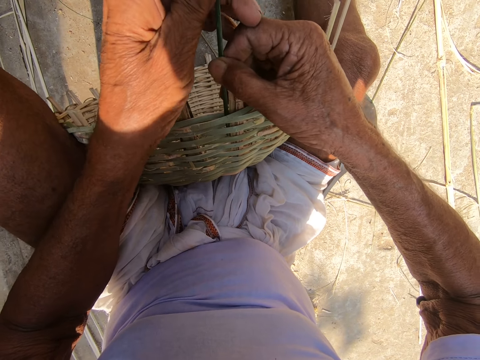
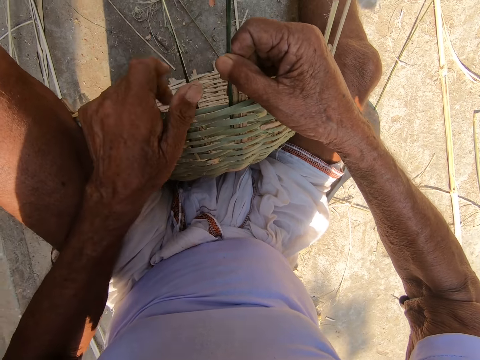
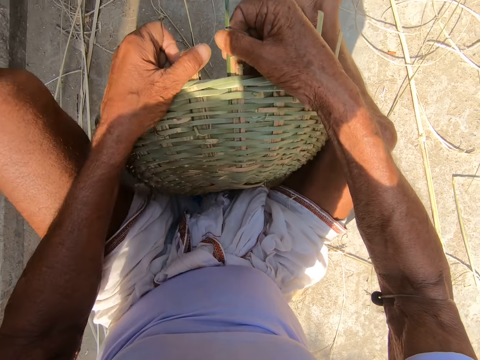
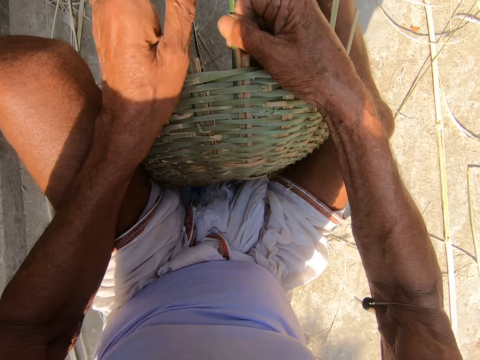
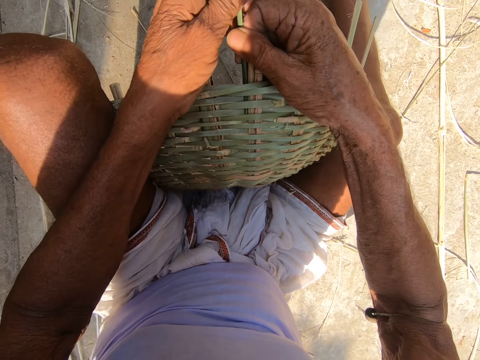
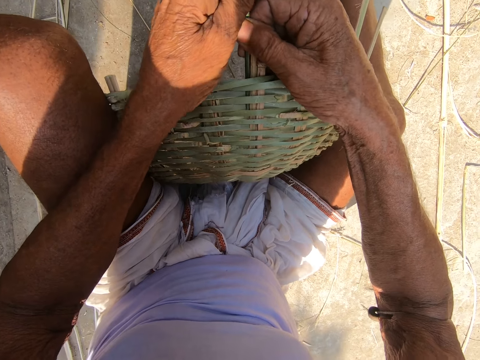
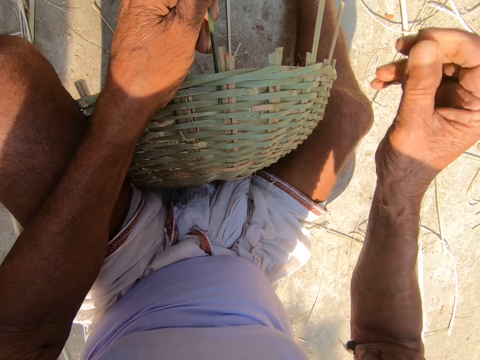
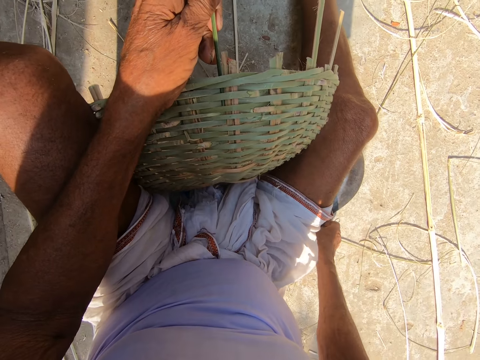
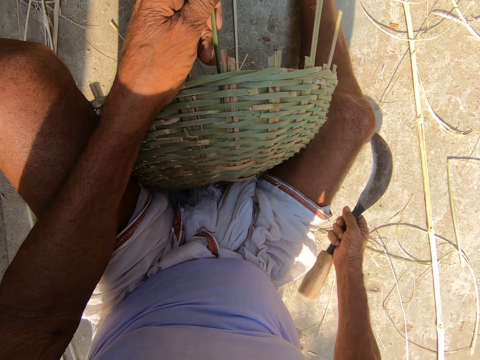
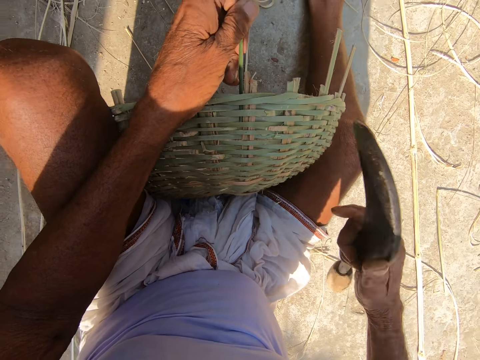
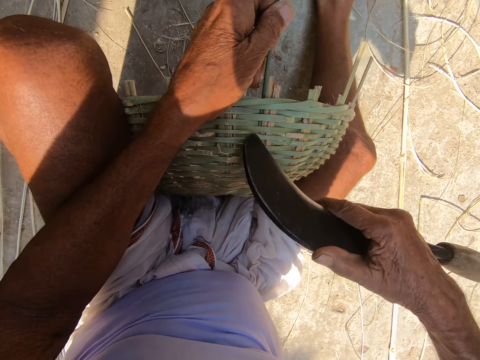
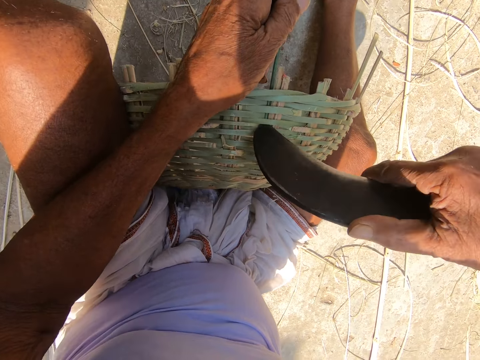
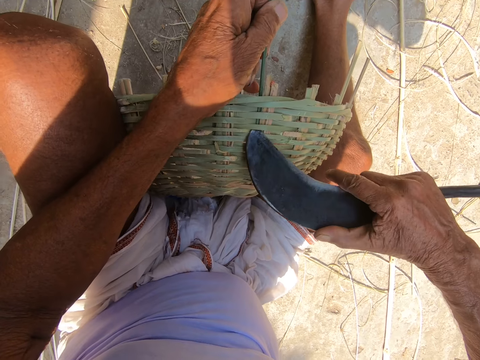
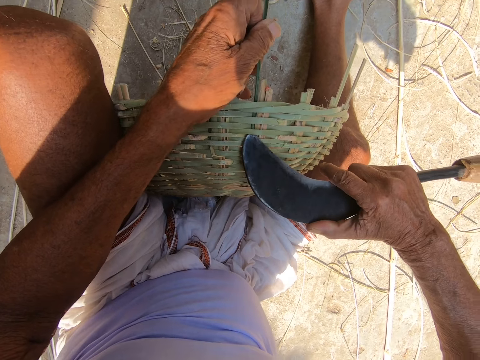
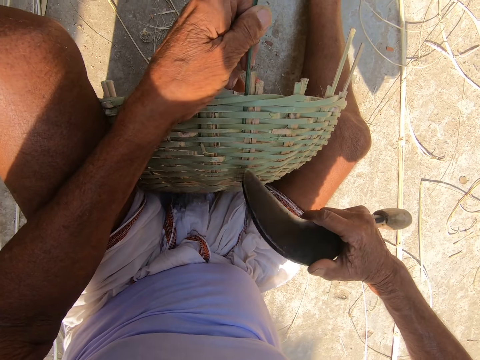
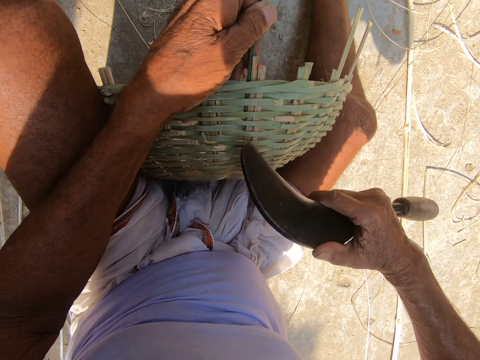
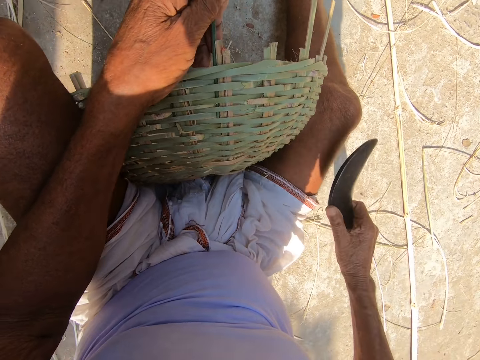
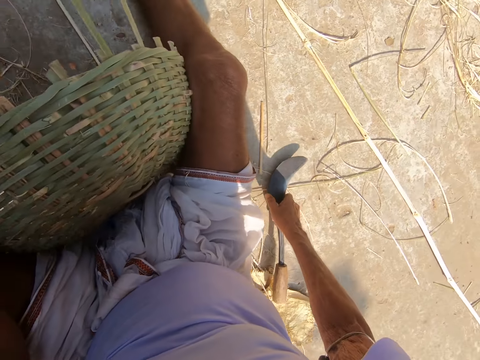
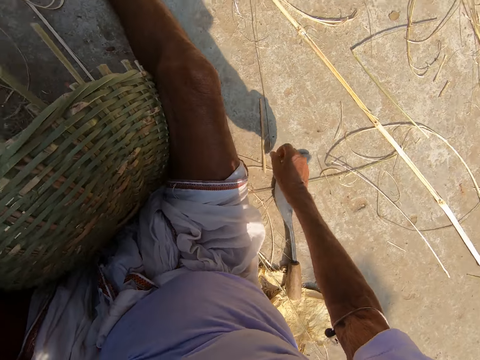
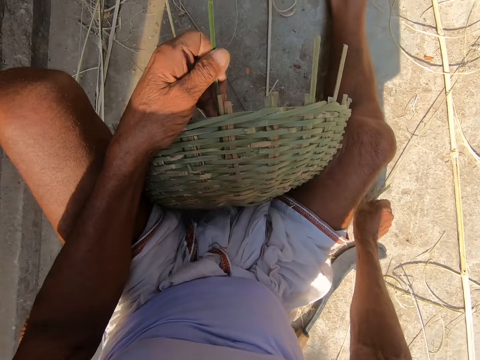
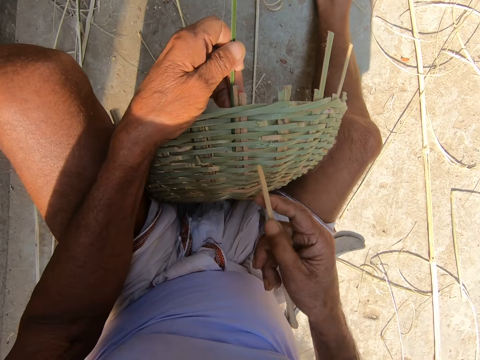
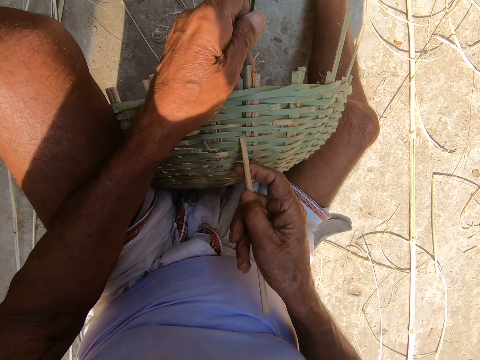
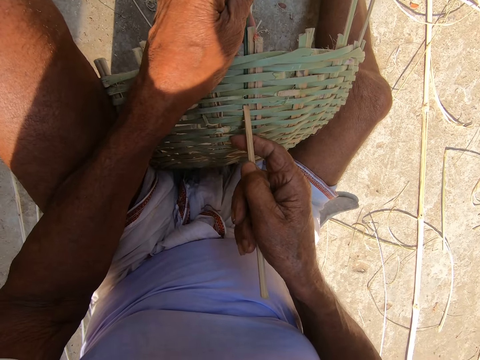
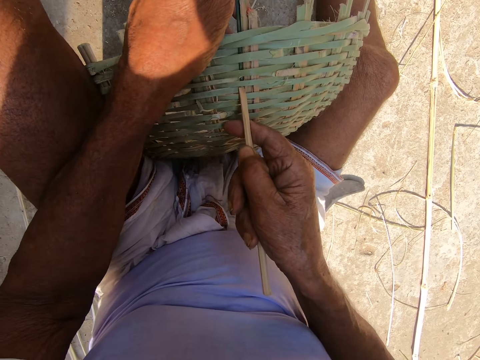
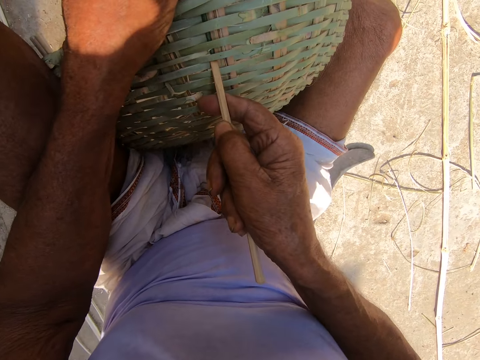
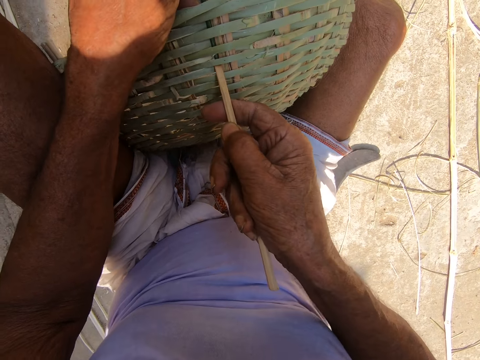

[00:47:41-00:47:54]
The camera wearer adjusts the basket with his left hand. He inserts the bamboo strip in his hands in the basket. He picks the sickle or knife up from the floor with his right hand. He adjusts the cane weavers of the basket with the sickle in his right hand. He pulls the sisal with the knife. He drops the sickle in his right hand on the floor. He picks the stick up from the floor with his right hand. He presses the cane weavers of the basket with the stick in his right hand.

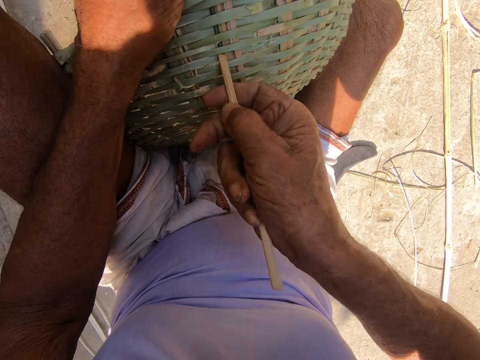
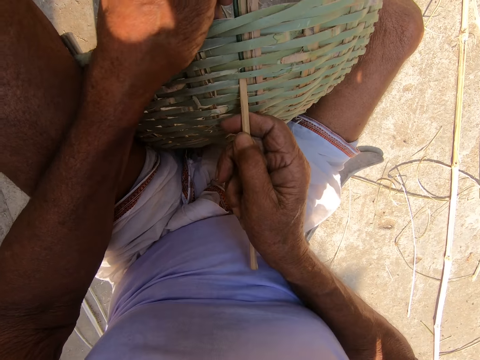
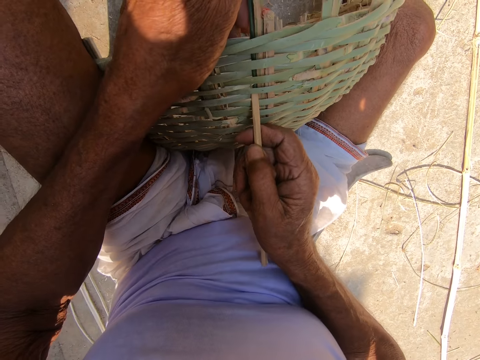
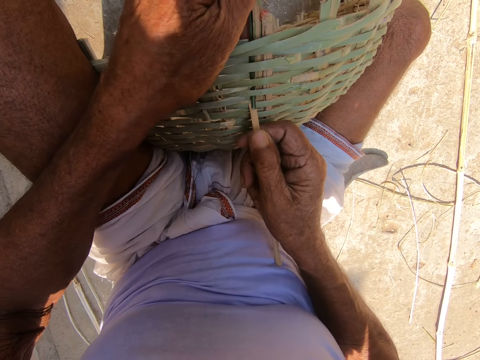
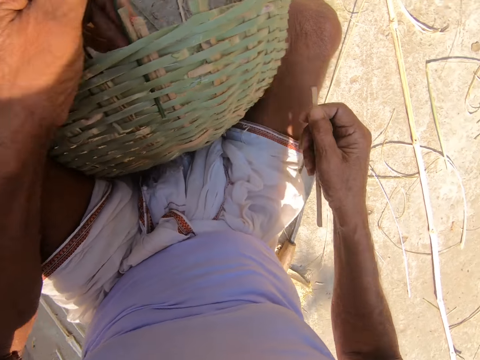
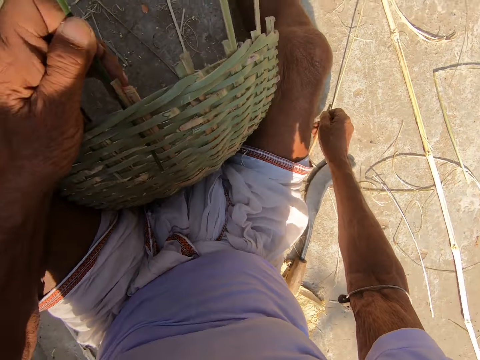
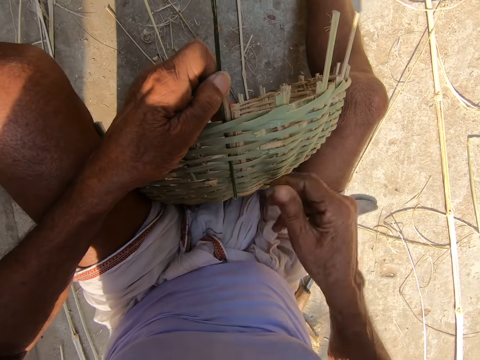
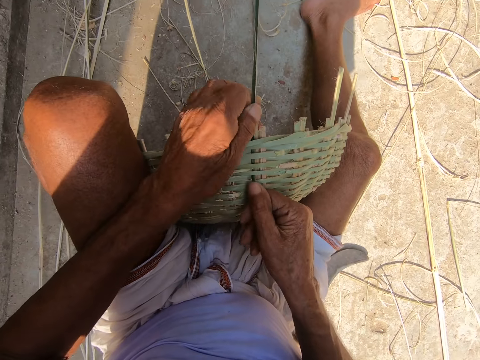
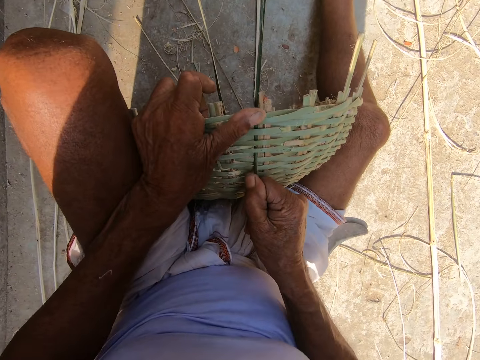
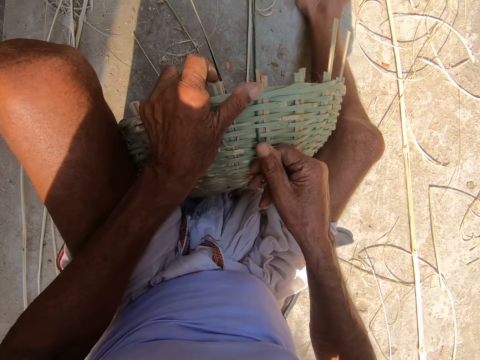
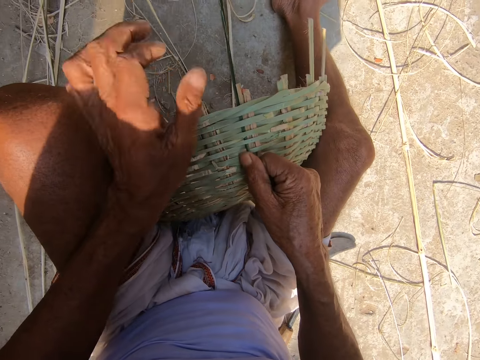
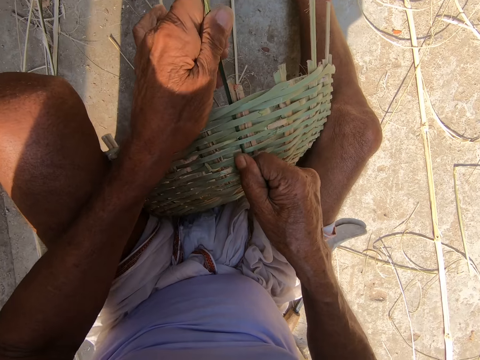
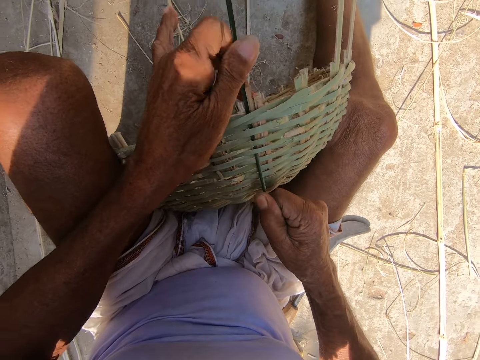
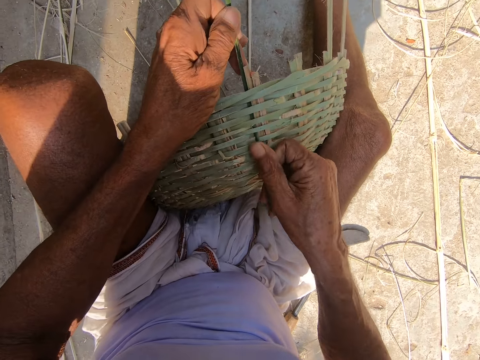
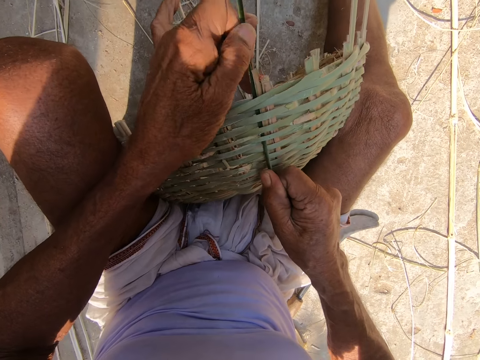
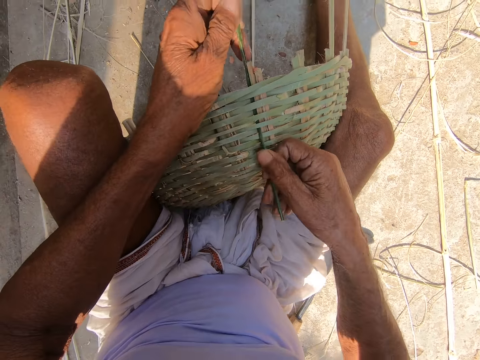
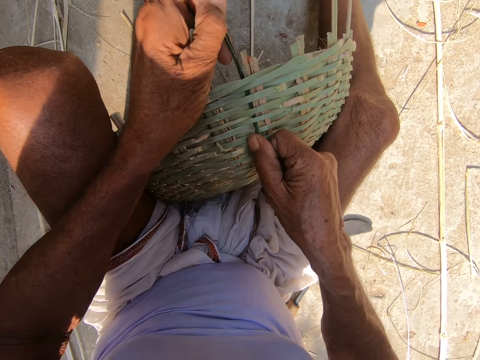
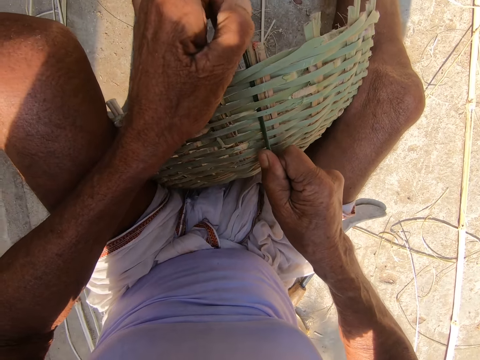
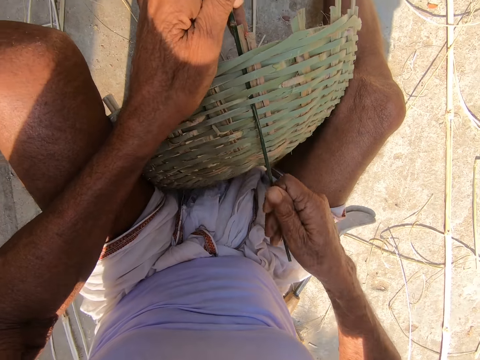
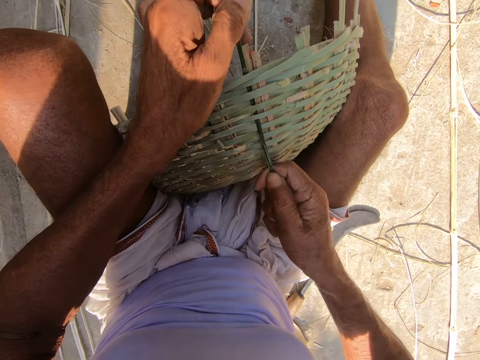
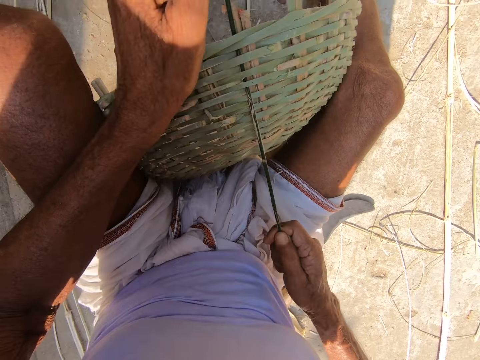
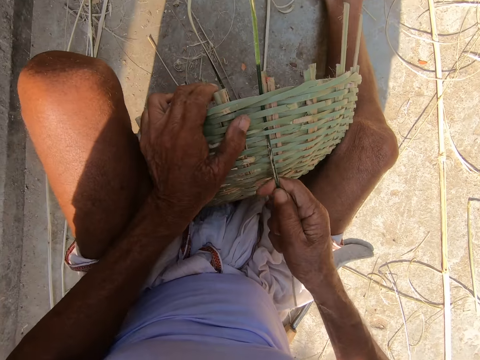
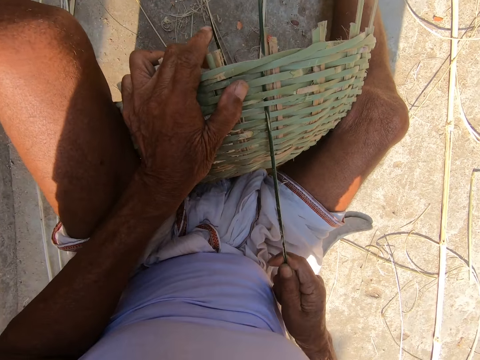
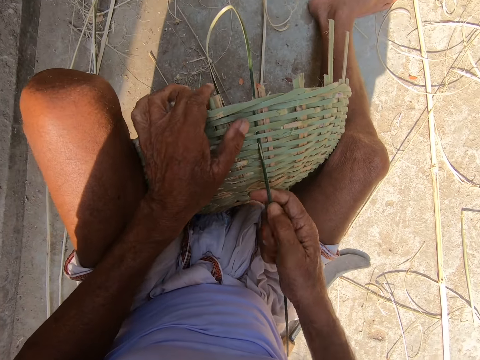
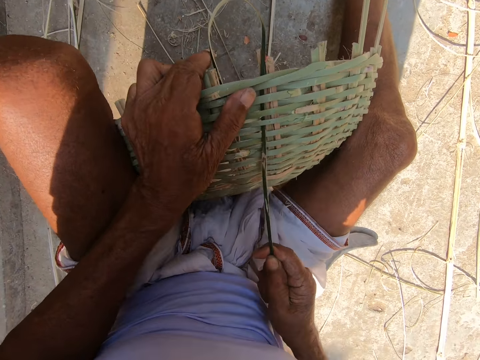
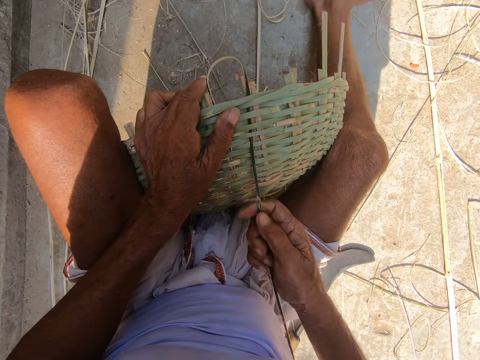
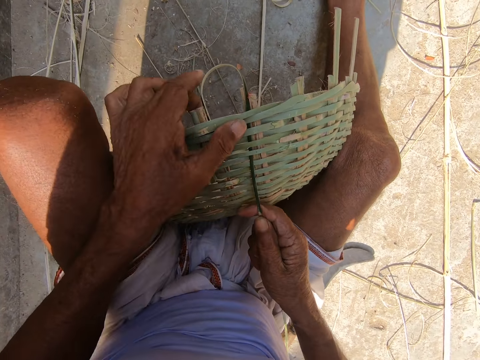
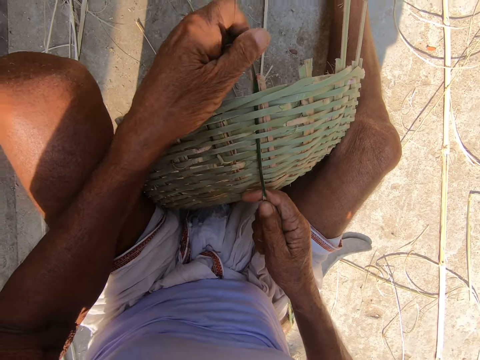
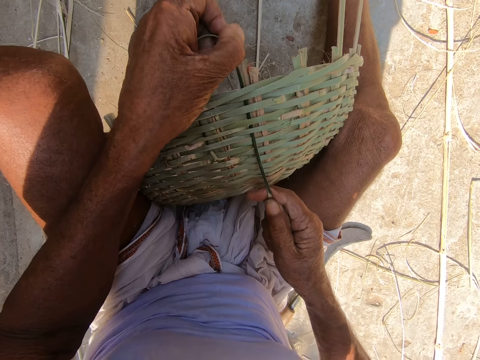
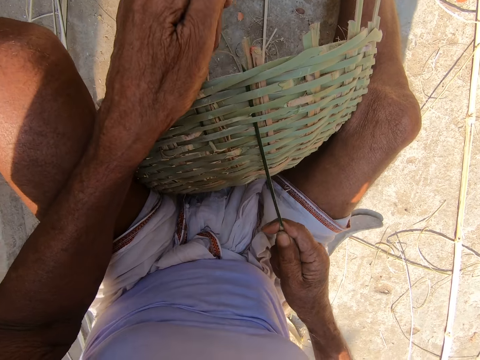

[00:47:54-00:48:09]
The camera wearer fixes the bucket with the stick. He drops the stick in his right hand on the floor. He pulls the bamboo strip on the bucket with his right hand.
